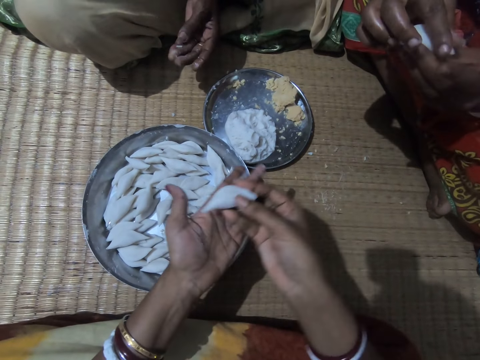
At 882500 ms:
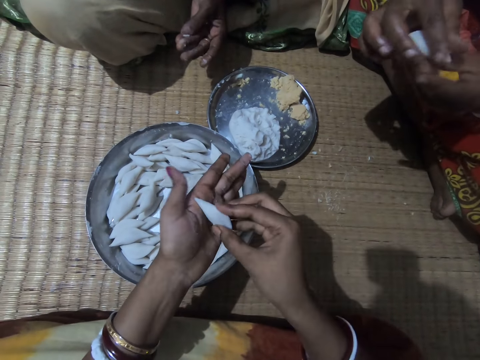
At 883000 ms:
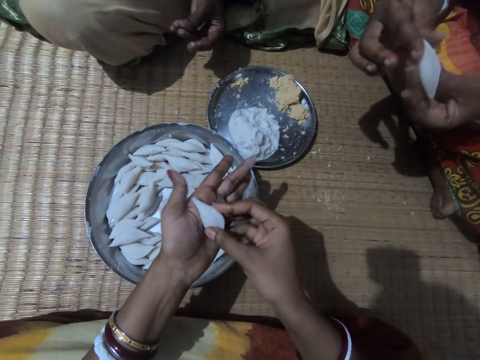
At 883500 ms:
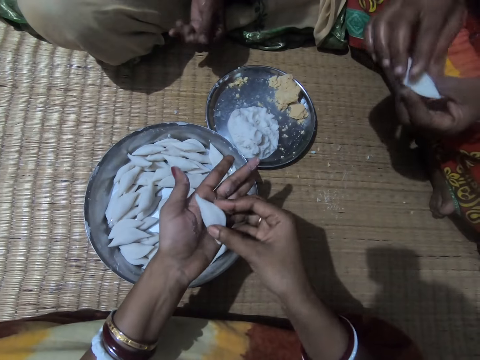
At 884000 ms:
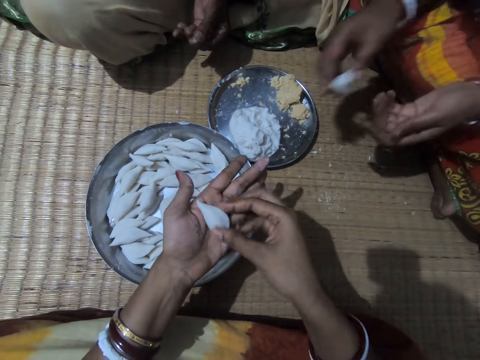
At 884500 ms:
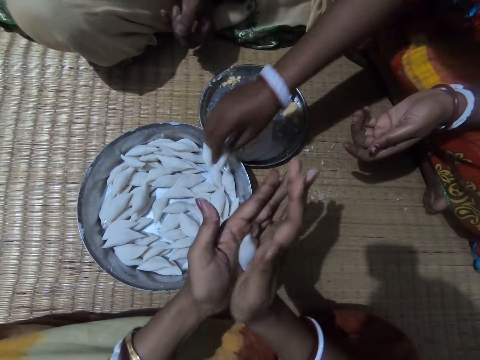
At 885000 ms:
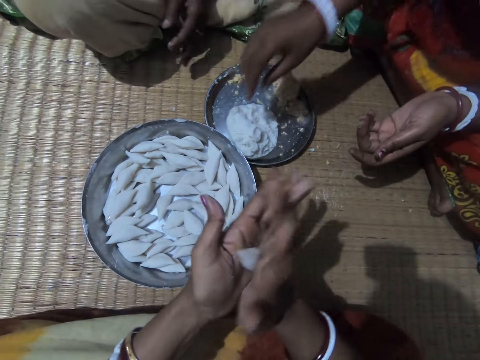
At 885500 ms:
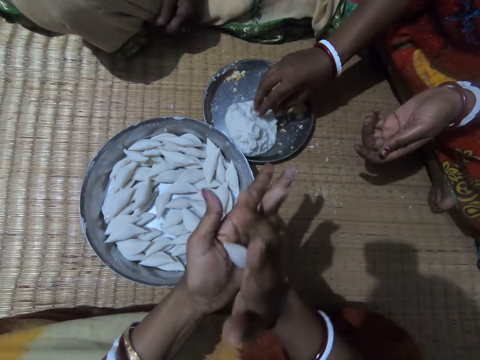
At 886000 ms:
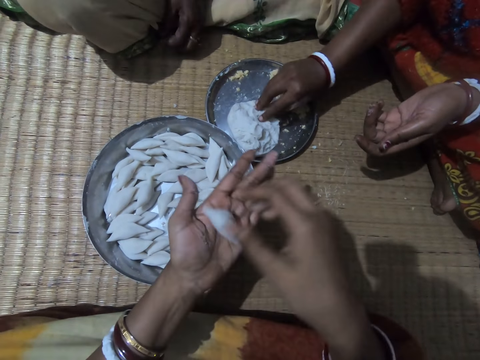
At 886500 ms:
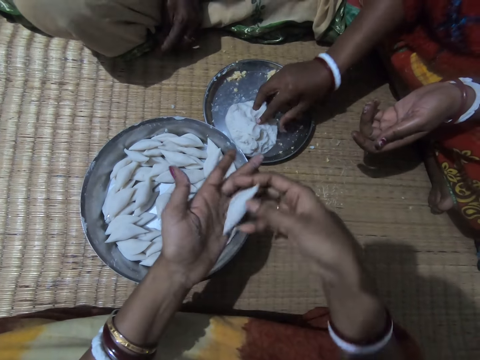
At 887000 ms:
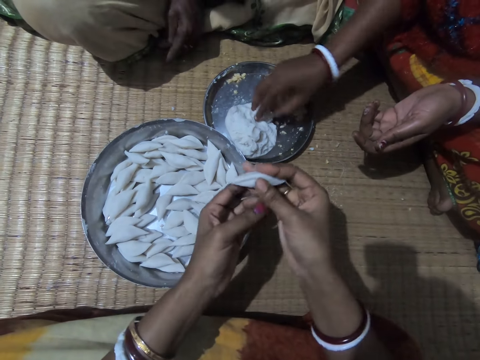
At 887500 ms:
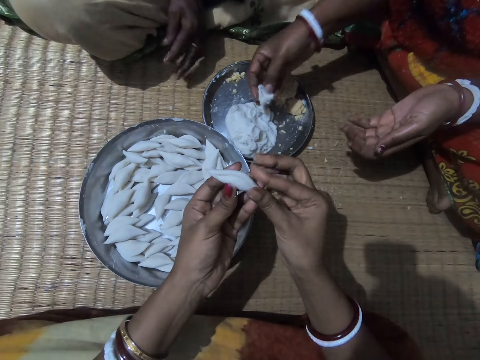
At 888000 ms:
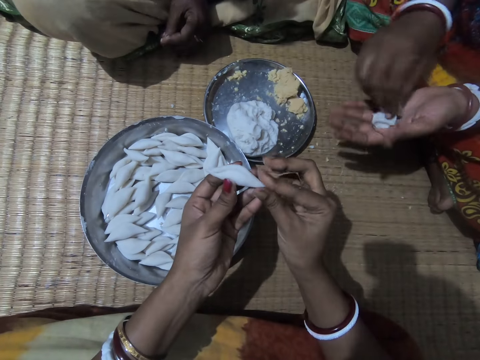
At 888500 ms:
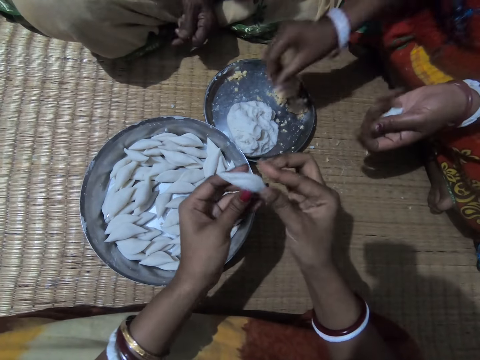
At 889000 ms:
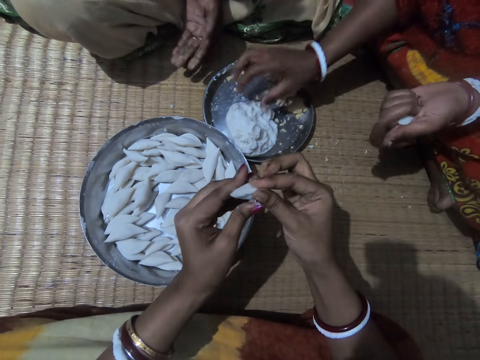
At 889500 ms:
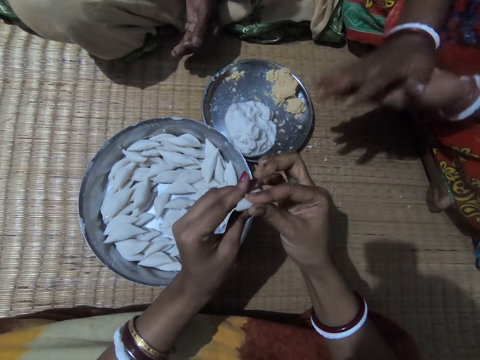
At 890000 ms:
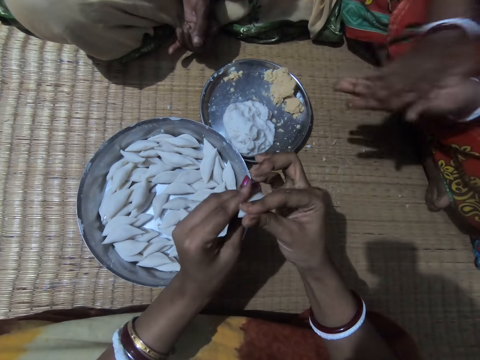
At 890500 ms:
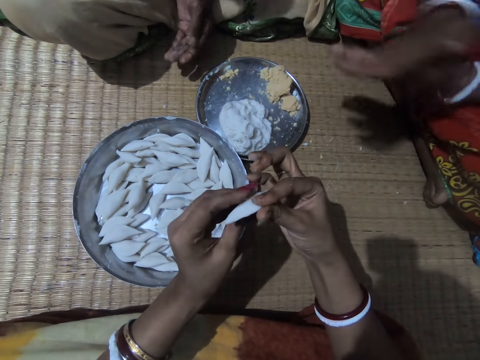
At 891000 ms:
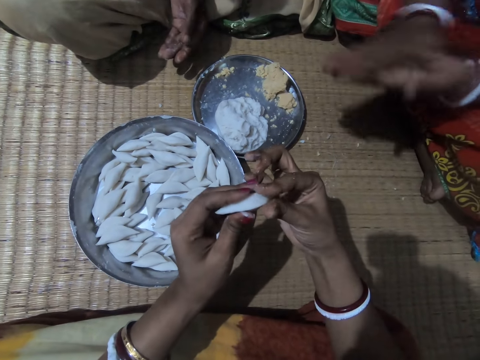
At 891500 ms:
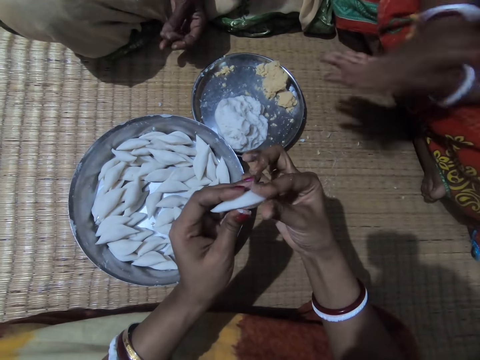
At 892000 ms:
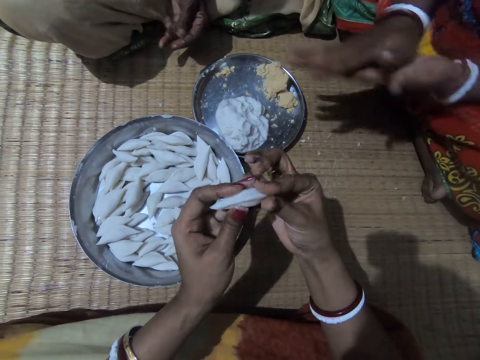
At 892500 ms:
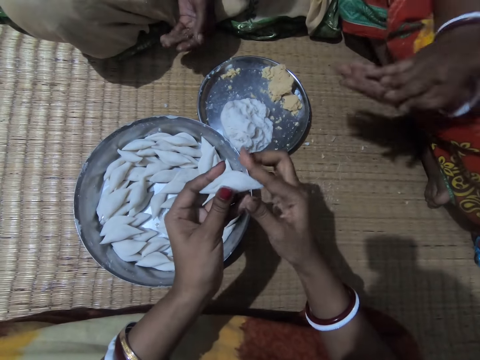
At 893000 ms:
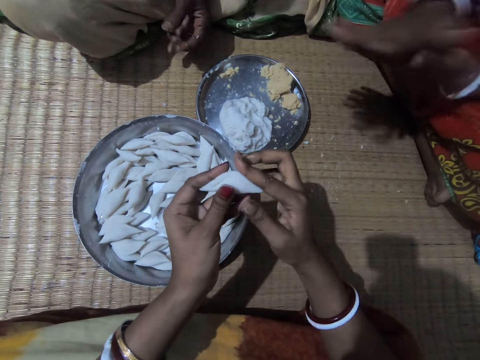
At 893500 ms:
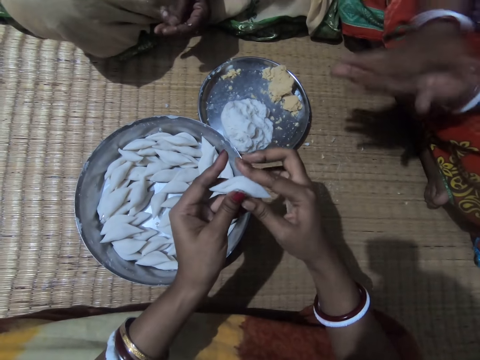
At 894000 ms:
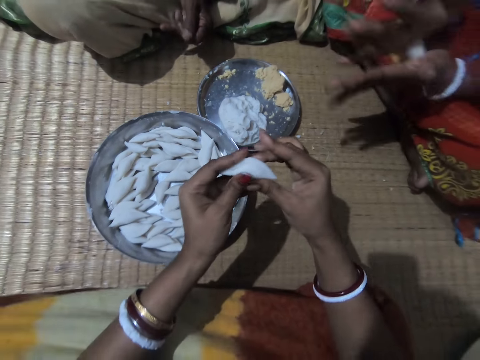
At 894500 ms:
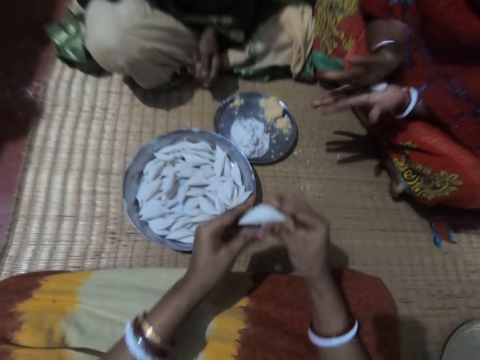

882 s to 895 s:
A lady drops the corn flour or dough in the plate or tray with her right hand. She cuts the dough from the tray, takes some corn flour from the plate with her right hand, transfers the corn flour to her left hand, presses the dough in the tray. The camera wearer rolls dough in her hands. The lady rolls the corn flour with both hands. Another lady wipes her hand. The camera wearer adjusts the edges of the corn flour with her right hand.

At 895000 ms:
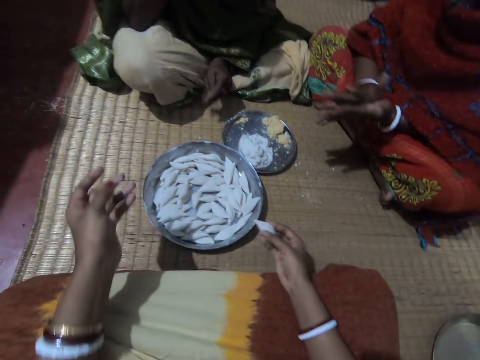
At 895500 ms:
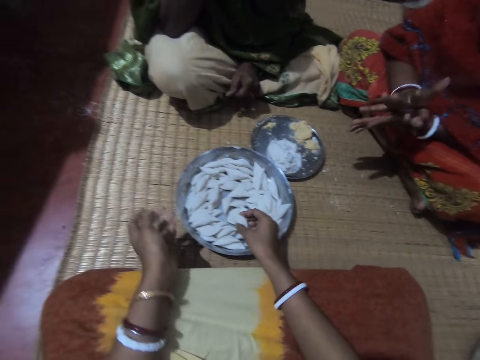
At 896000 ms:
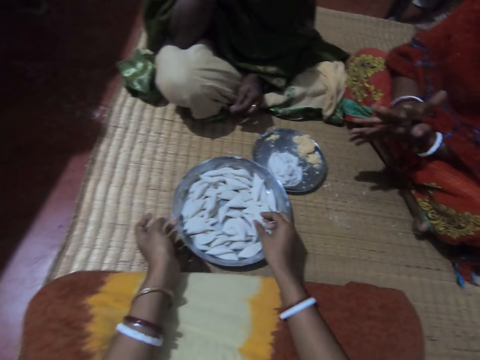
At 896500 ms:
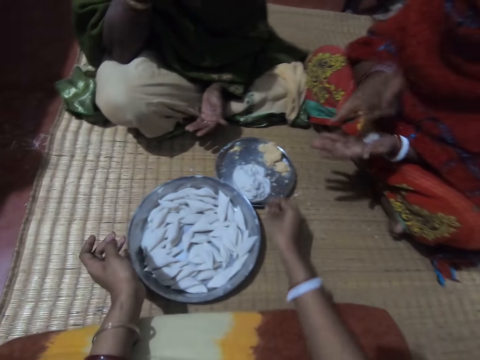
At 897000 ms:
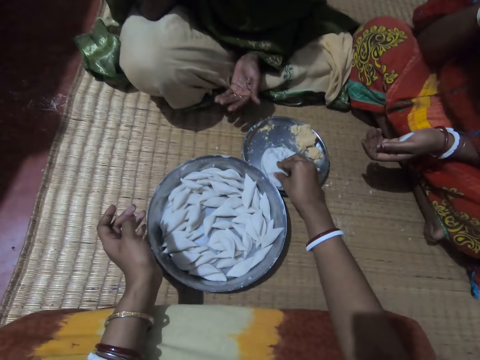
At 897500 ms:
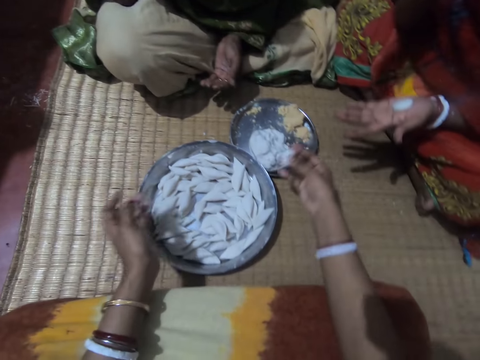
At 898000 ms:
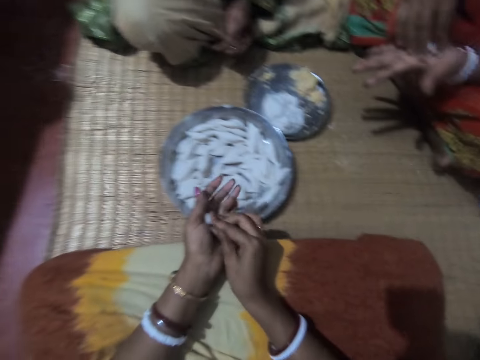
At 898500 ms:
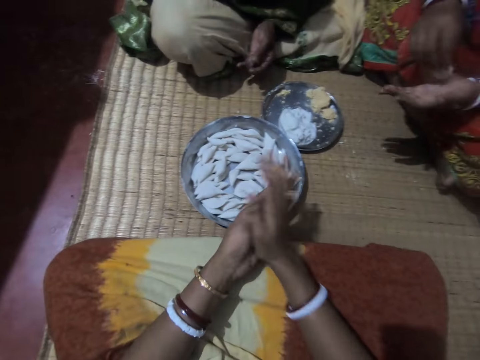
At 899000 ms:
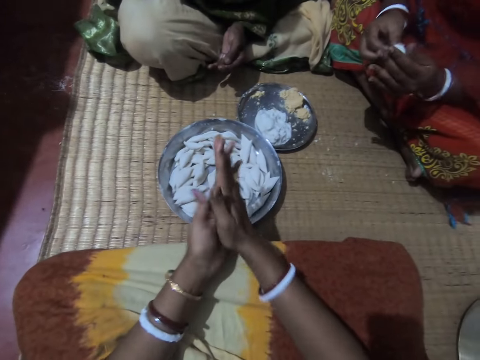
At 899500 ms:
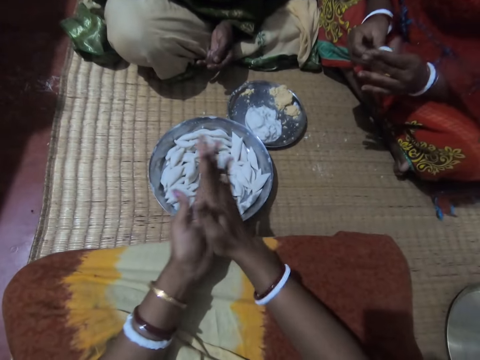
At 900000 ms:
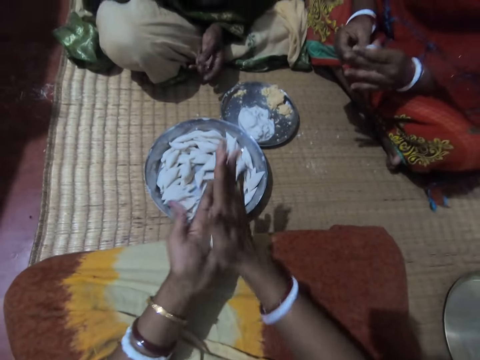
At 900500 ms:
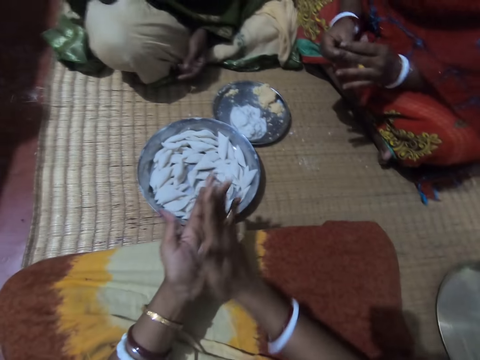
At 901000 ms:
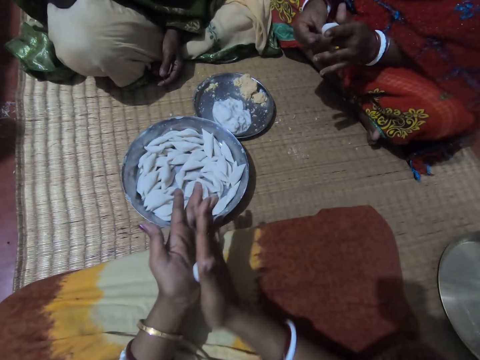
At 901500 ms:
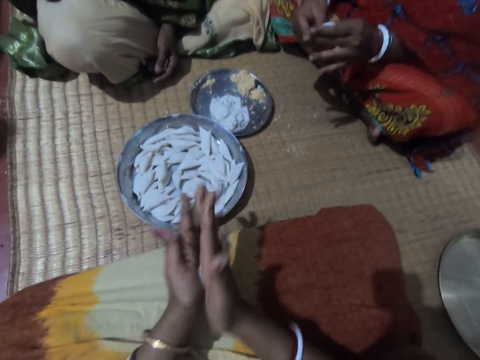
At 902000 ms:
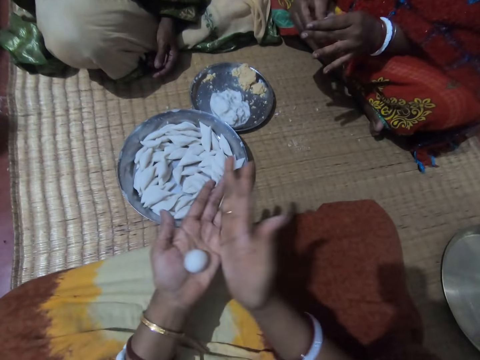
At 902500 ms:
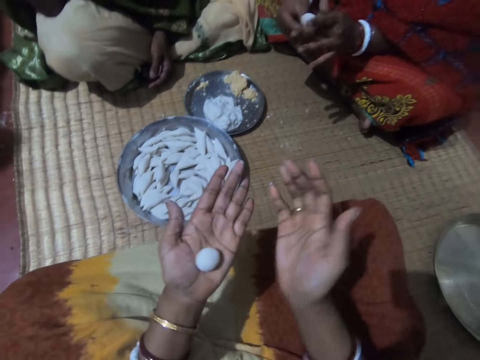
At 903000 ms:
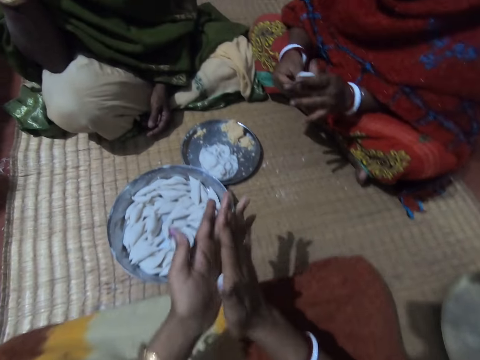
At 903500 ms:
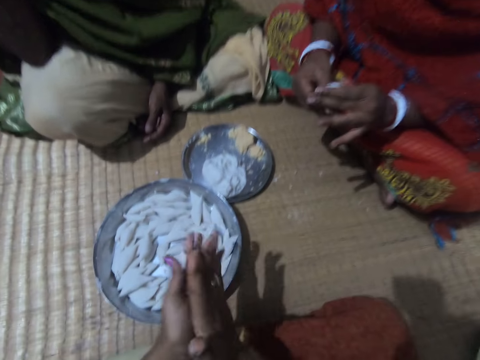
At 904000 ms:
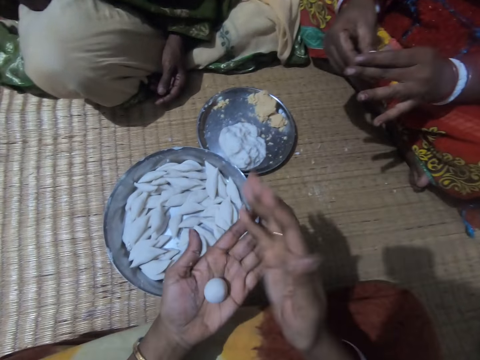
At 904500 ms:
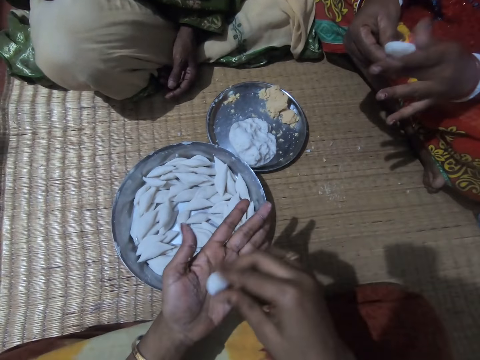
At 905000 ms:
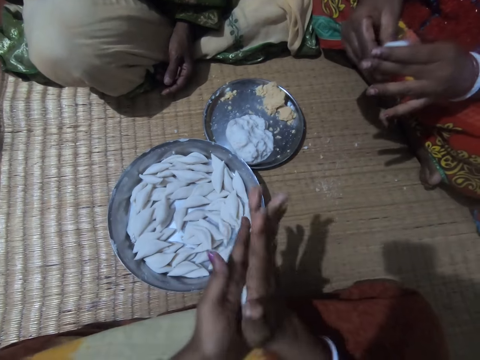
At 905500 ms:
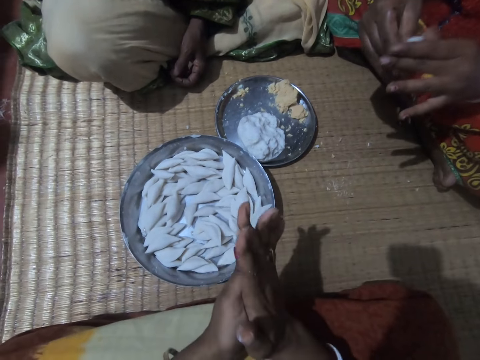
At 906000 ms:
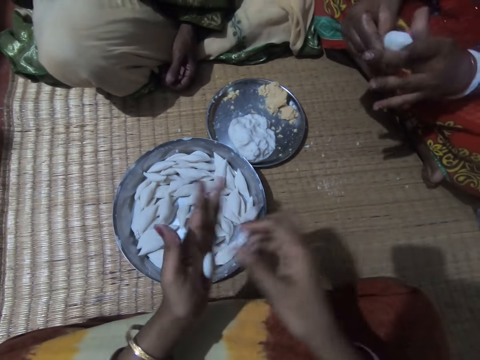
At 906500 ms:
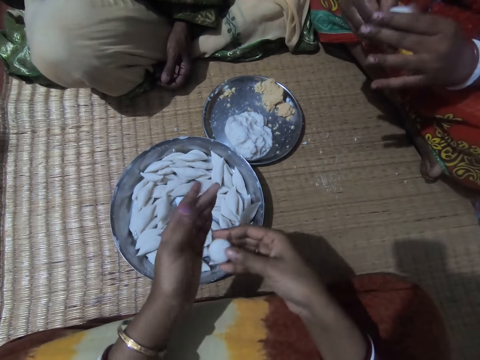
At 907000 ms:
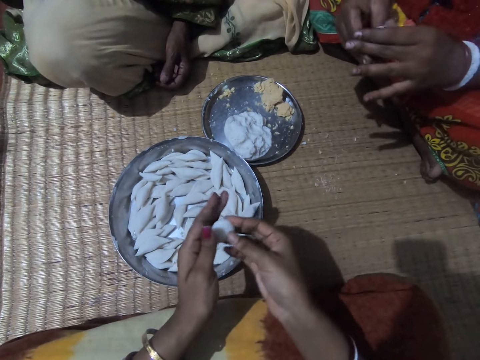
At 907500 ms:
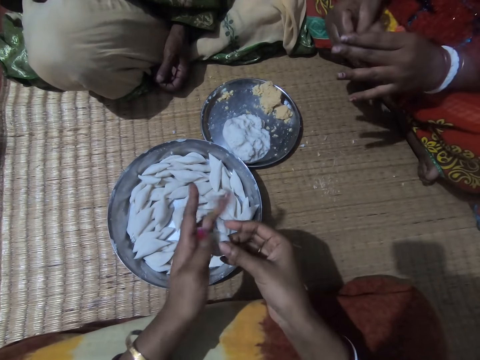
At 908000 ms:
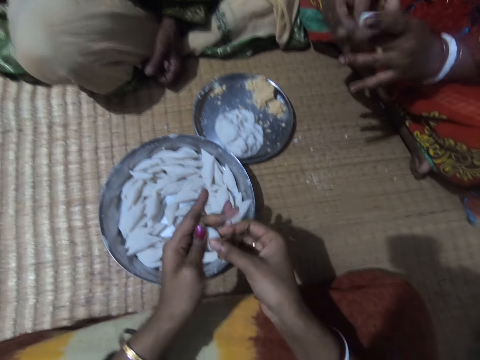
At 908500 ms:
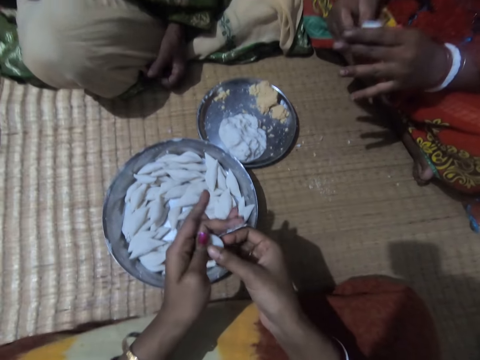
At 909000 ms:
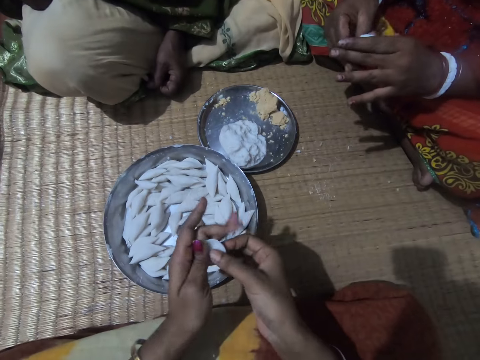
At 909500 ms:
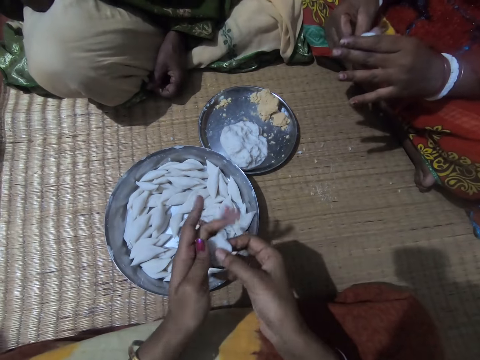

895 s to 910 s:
The camera wearer drops the corn flour or dough in the plate or tray with her right hand. A lady rolls dough in her hands. The camera wearer cuts the dough from the tray, takes some corn flour from the plate with her right hand, shifts the dough to her left hand, rolls the corn flour with both hands. Another lady wipes her hand. The first lady rolls the dough in her hands. The camera wearer rolls the dough in her hands. The first lady molds the corn flour to shape with both hands.
